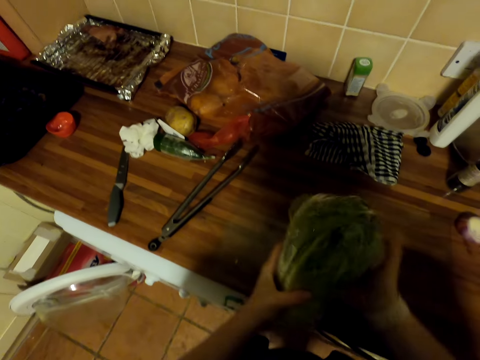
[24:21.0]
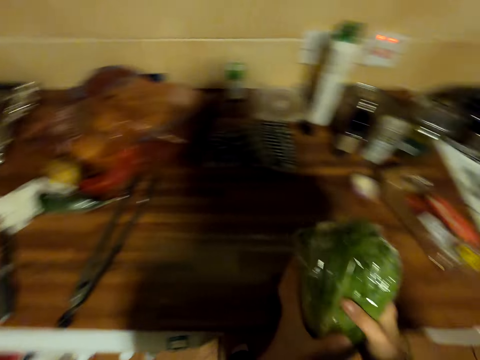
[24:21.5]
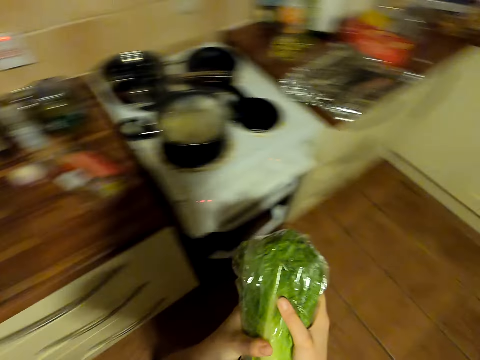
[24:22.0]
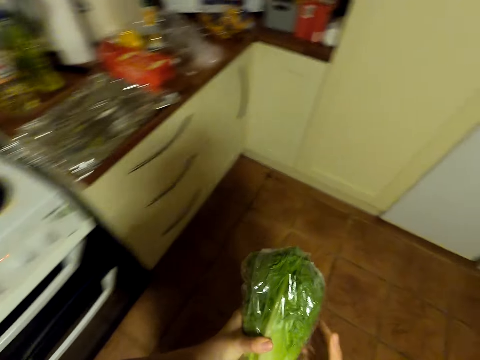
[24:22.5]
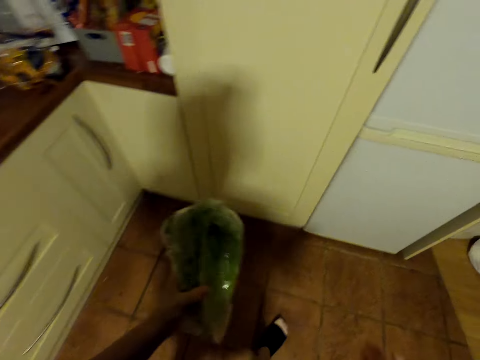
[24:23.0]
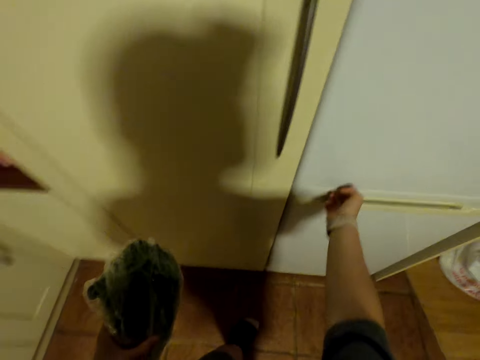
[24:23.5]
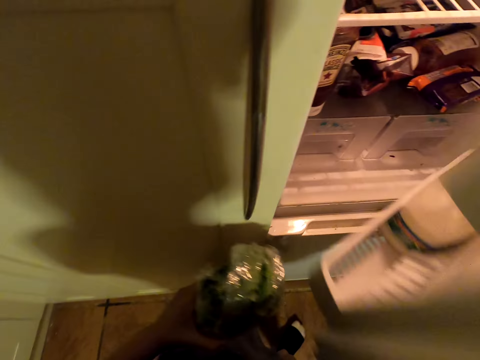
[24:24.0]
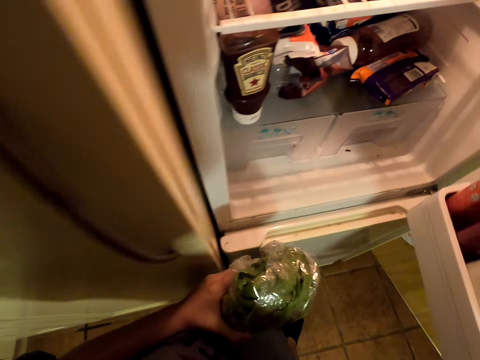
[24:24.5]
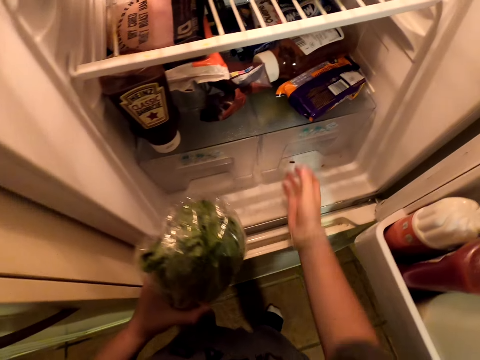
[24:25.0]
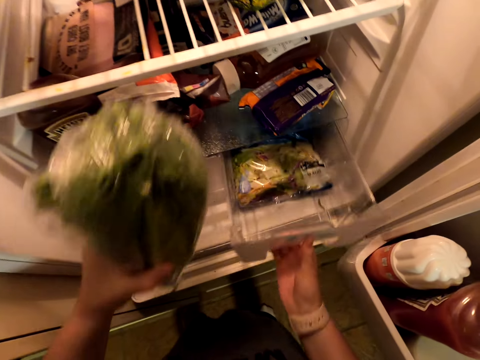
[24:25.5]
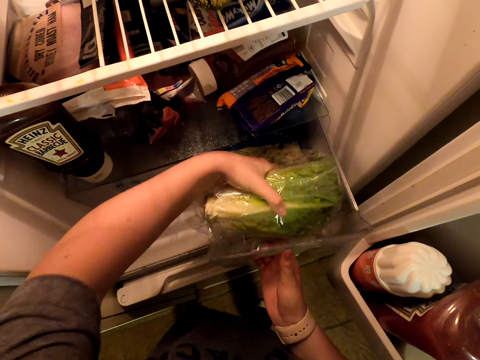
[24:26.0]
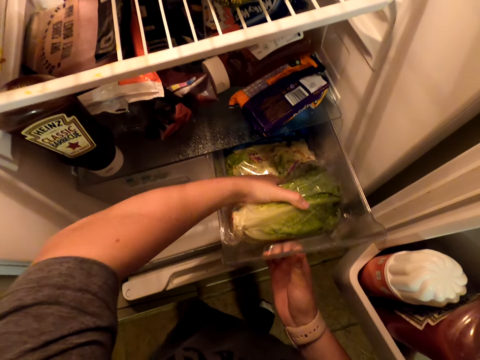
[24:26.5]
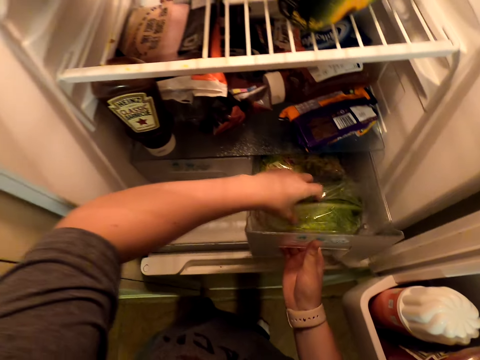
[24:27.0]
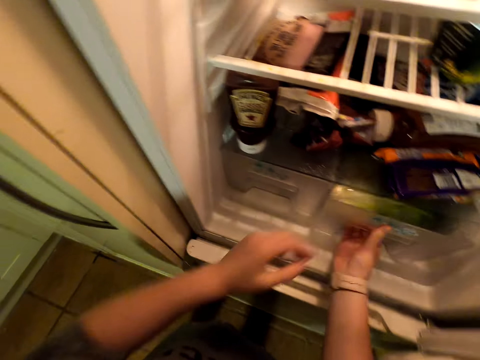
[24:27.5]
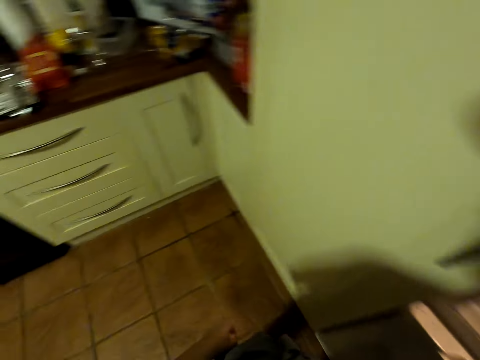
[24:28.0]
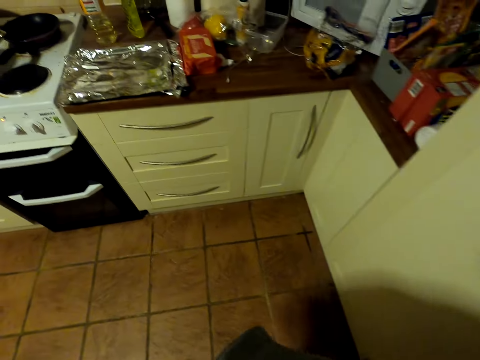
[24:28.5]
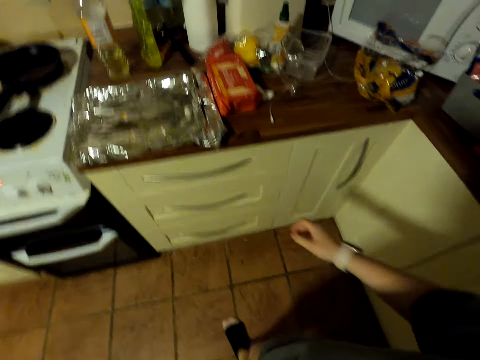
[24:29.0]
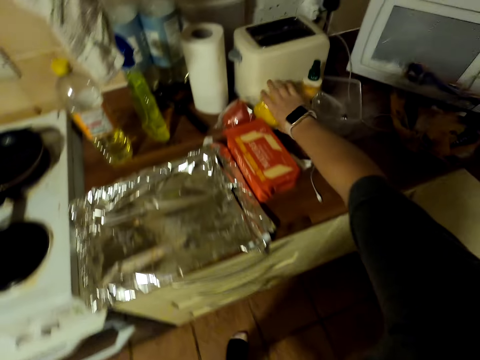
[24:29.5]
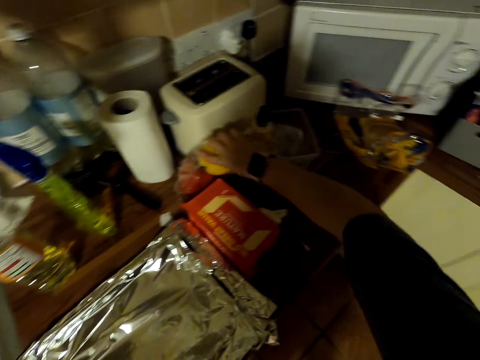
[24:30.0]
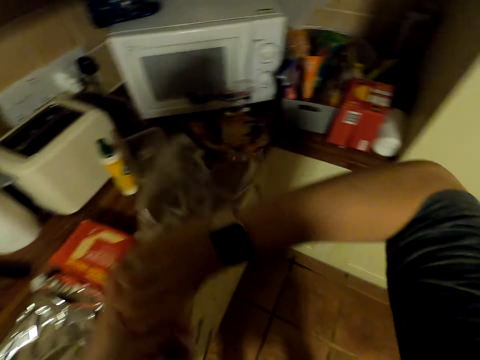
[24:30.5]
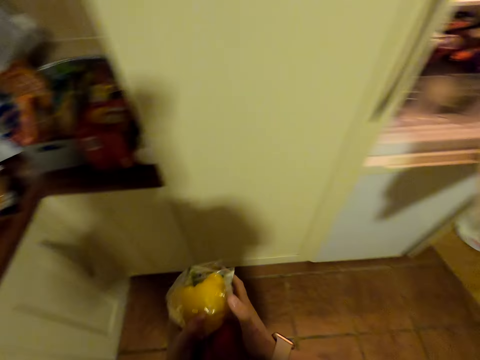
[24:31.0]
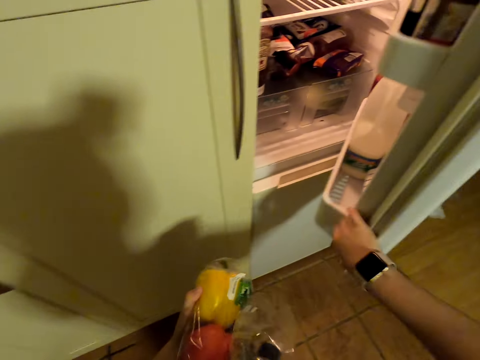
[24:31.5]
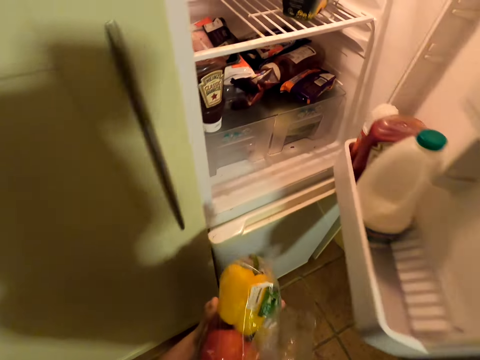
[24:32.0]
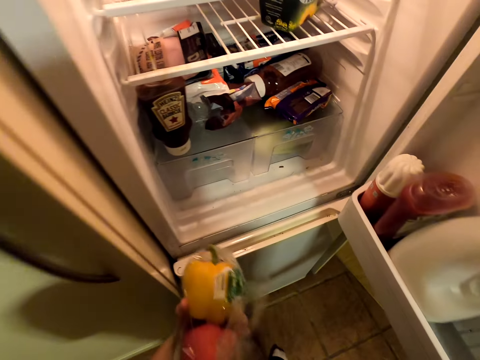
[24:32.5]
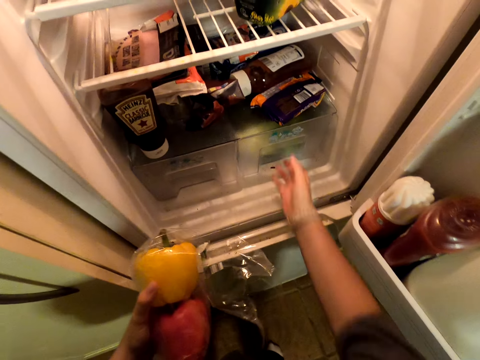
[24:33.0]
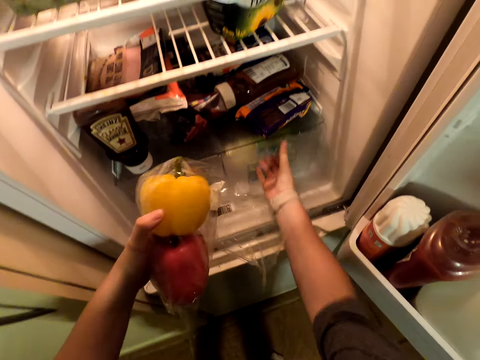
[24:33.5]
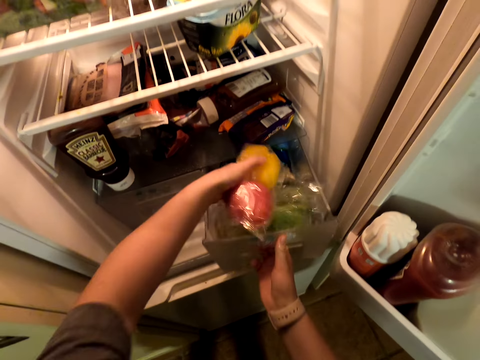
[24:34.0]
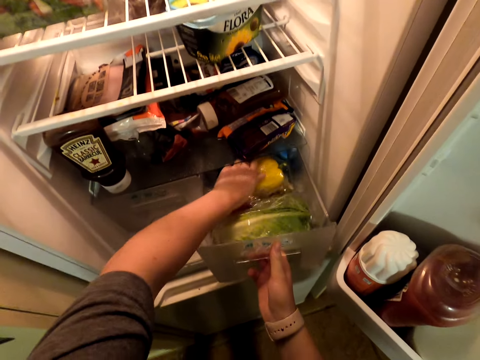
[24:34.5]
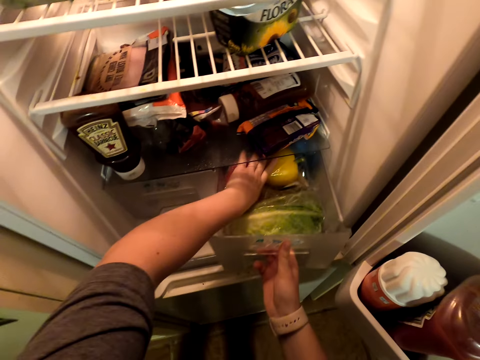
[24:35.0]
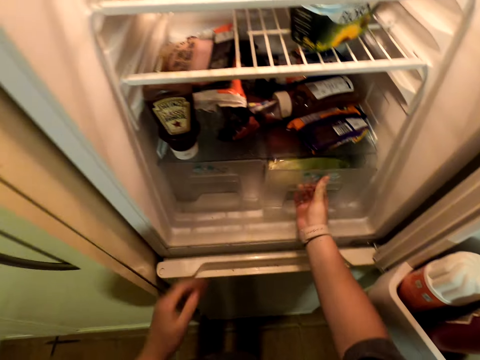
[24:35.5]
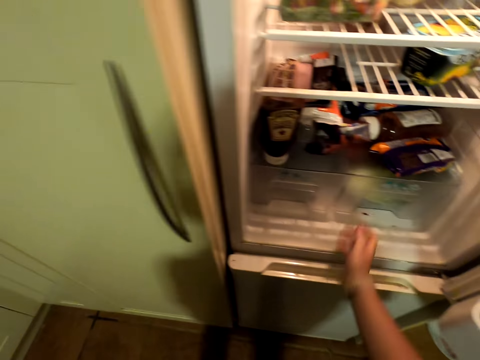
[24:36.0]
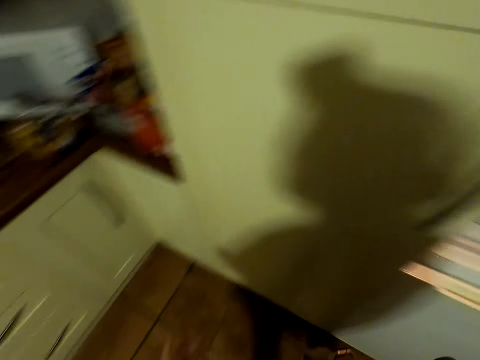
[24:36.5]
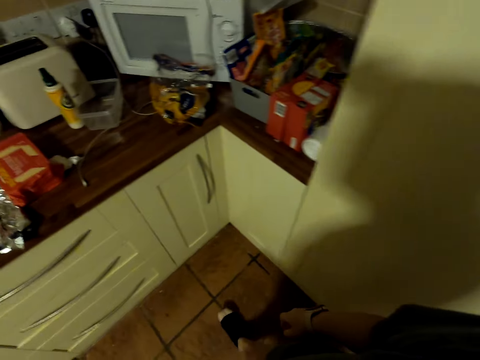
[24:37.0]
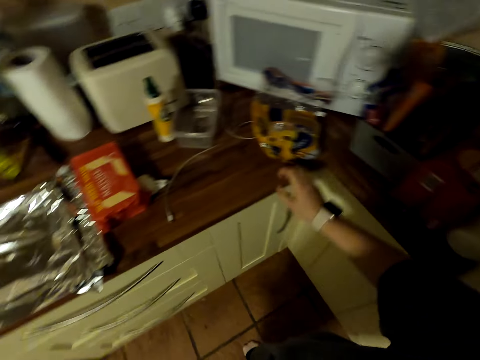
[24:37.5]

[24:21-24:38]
The camera wearer walks in the kitchen. They open a fridge. They pull a crisper drawer in the fridge, put the Napa cabbage in the fridge, and push the crisper drawer in the fridge. They walk around. They pick up bell peppers or capsicum on the countertop. They walk around and wrap the capsicum. They move the fridge door. They pull the crisper drawer in the fridge, put the bell pepper in the fridge, and push the crisper drawer in the fridge. They walk in the kitchen.

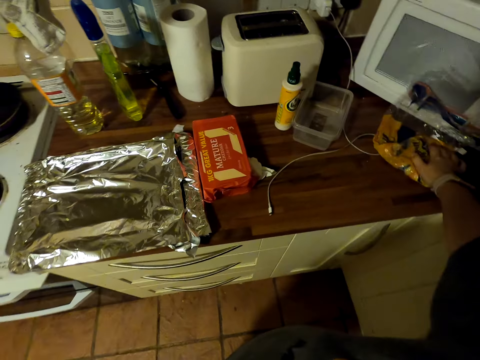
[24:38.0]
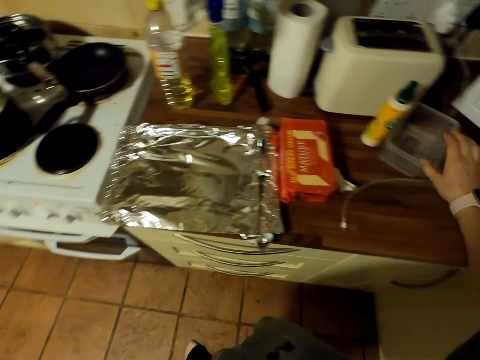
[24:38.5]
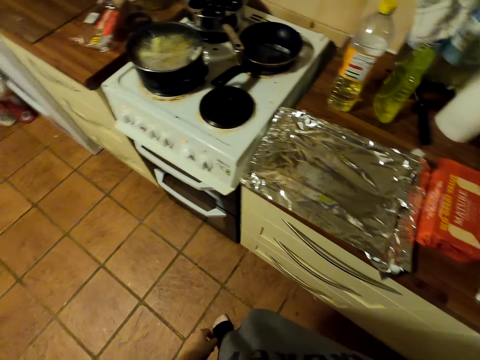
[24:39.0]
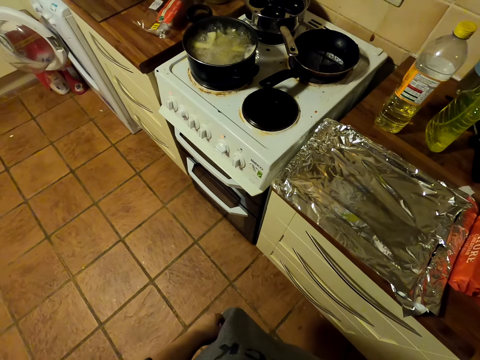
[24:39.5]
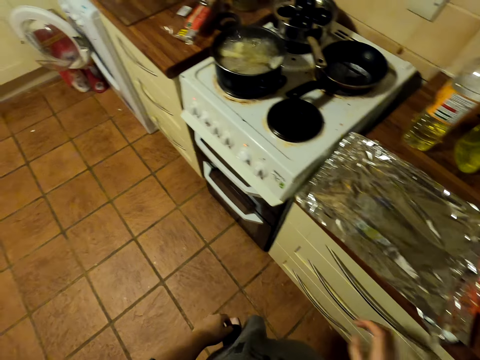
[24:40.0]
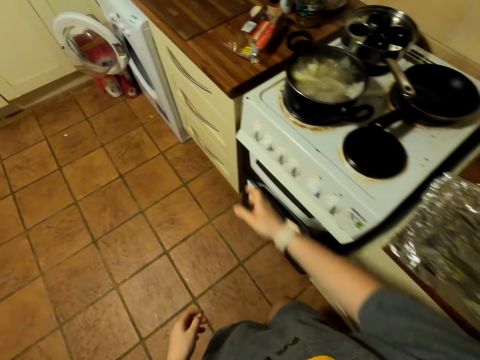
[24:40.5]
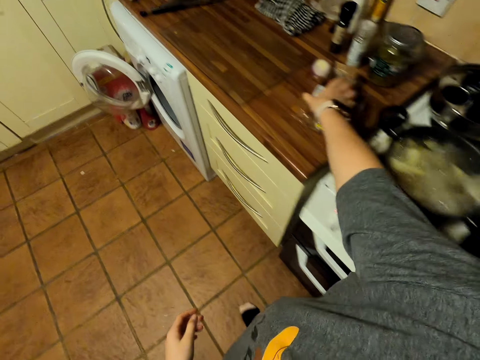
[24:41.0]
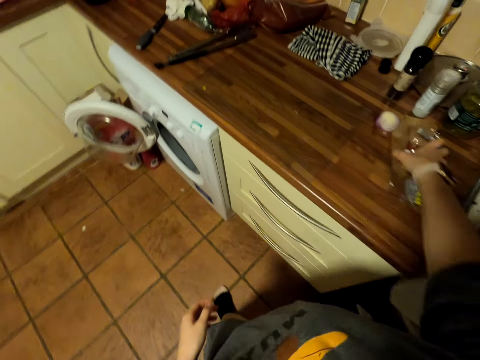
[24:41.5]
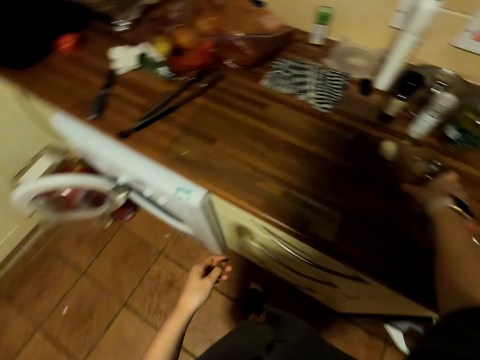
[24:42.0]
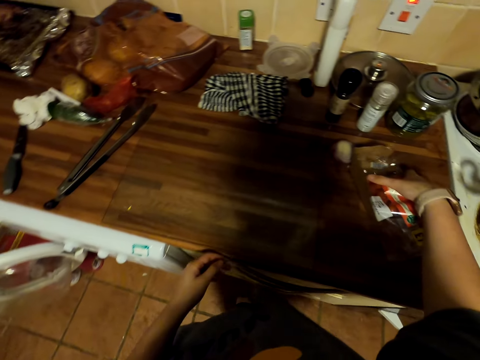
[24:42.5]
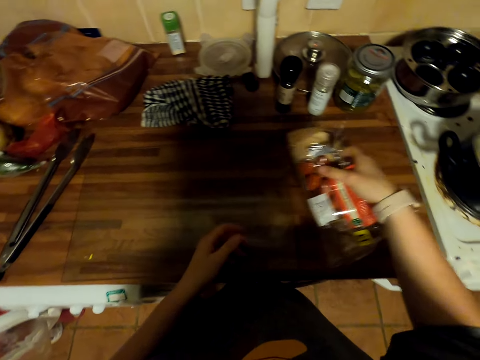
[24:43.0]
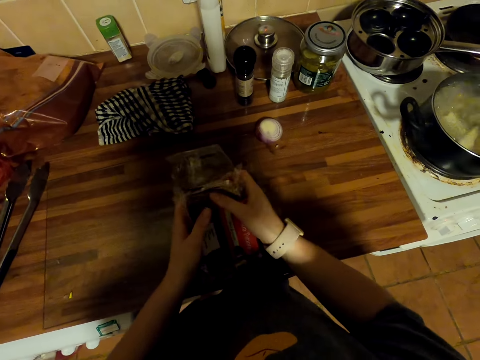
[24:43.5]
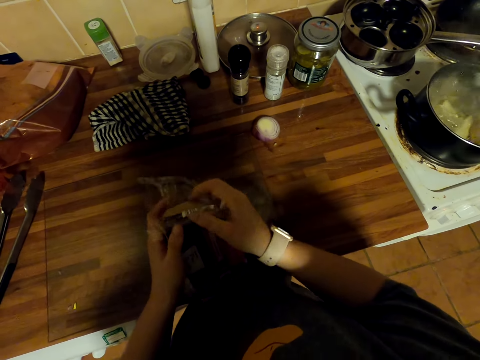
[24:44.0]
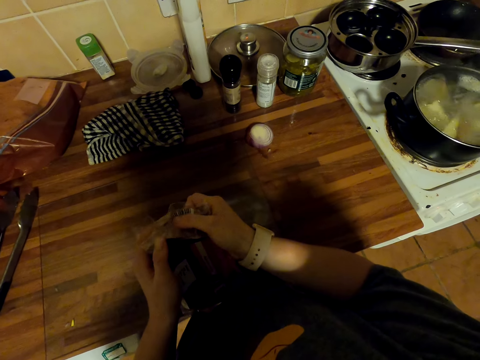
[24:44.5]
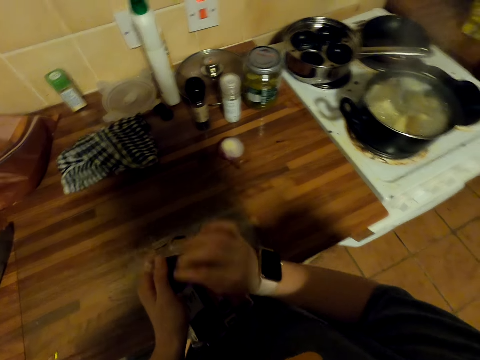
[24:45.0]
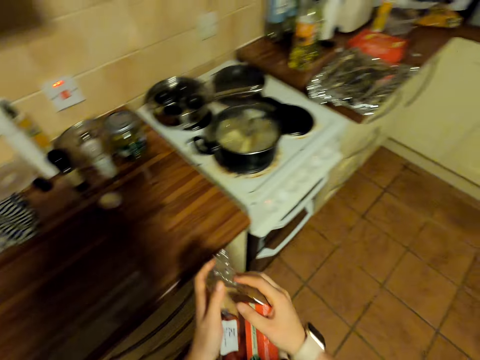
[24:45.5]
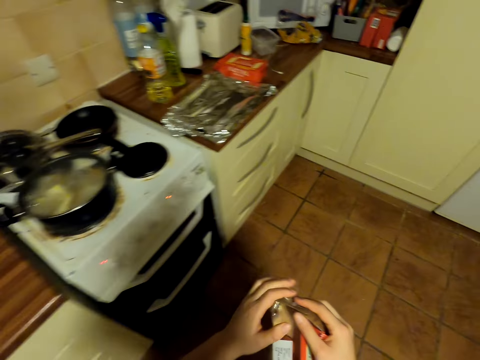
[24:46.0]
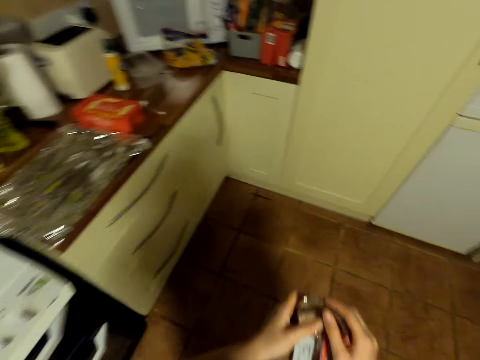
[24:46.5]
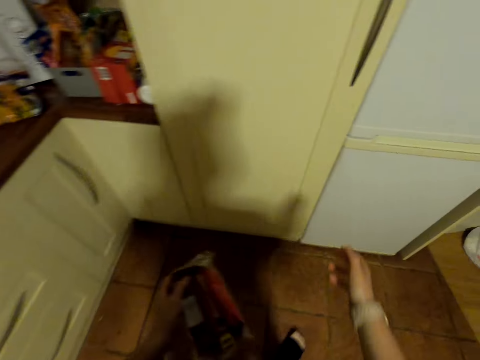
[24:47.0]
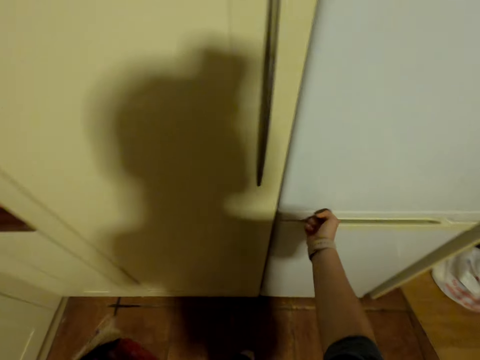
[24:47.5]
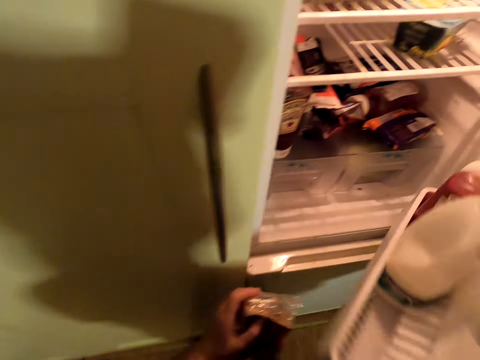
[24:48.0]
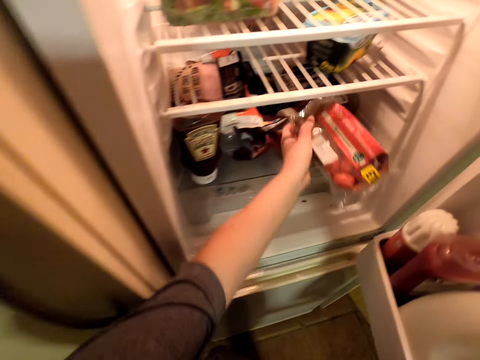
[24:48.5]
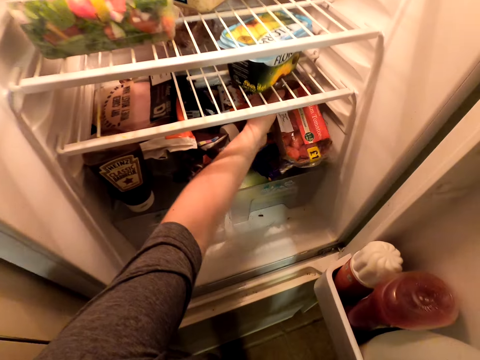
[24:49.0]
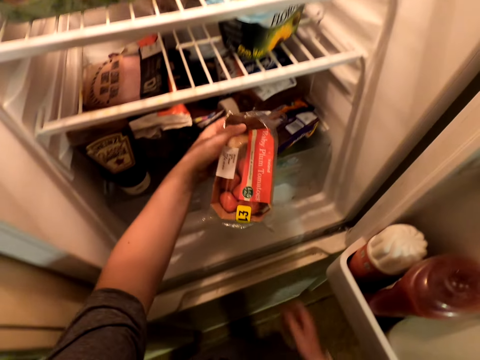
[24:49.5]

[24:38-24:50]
The camera wearer moves a hand on the countertop. They walk around. They pick up a tomato on the countertop, wrap the tomato, and walk around. They open a fridge. They put the tomato in the fridge.
